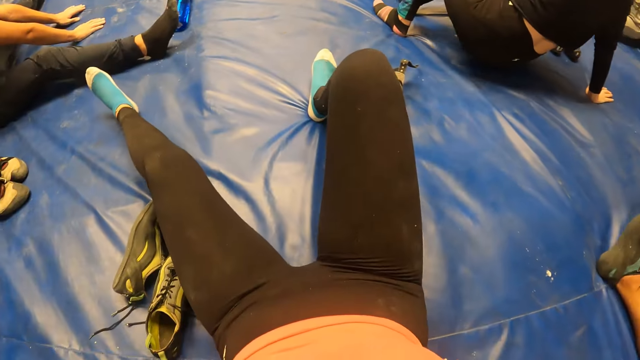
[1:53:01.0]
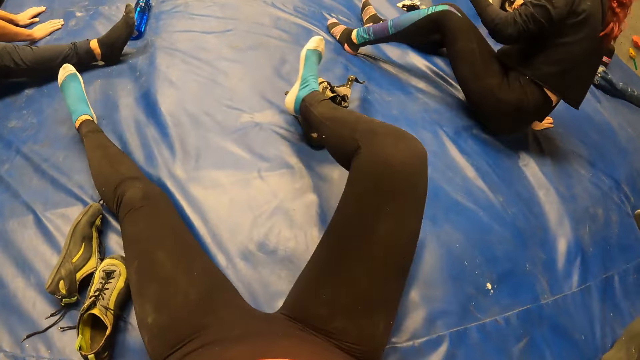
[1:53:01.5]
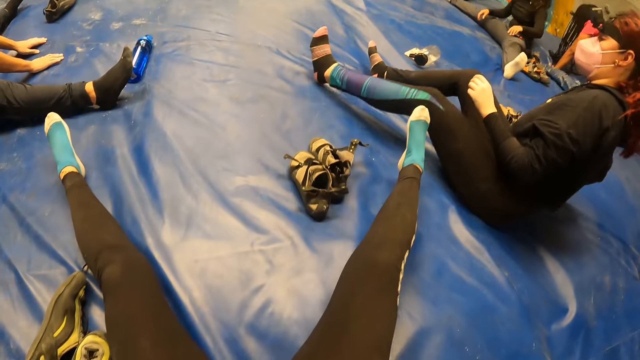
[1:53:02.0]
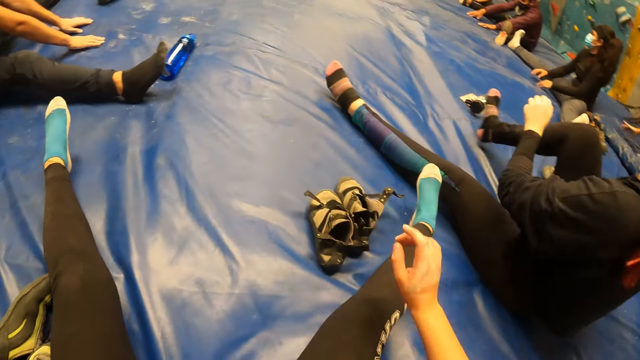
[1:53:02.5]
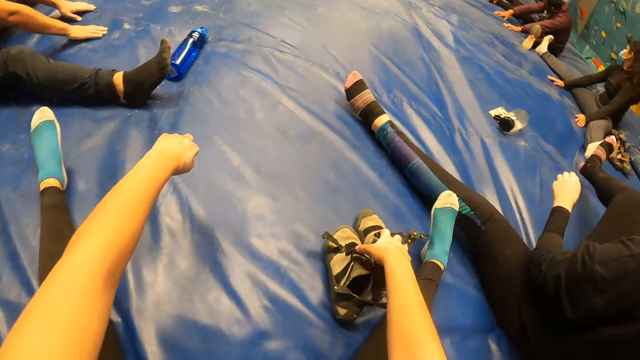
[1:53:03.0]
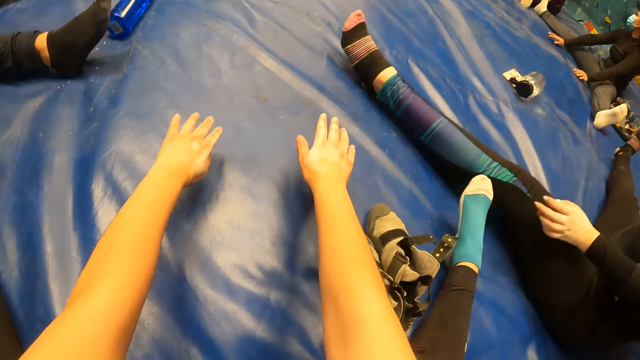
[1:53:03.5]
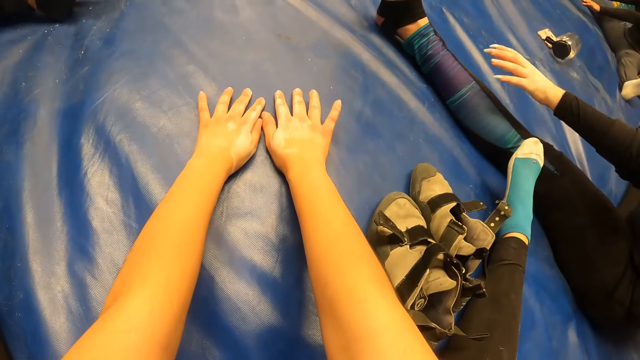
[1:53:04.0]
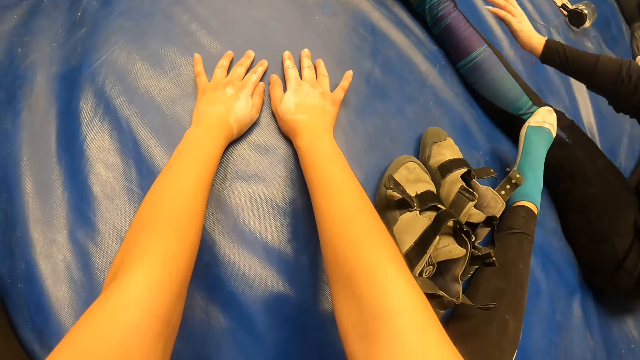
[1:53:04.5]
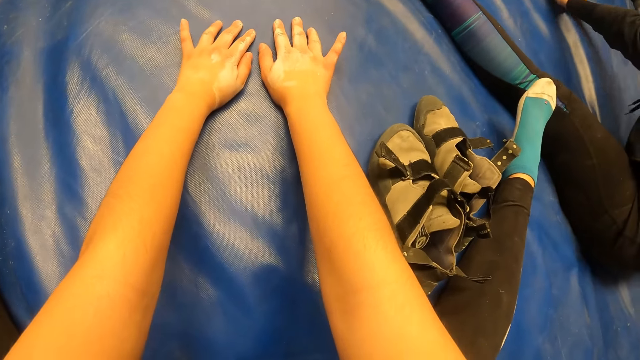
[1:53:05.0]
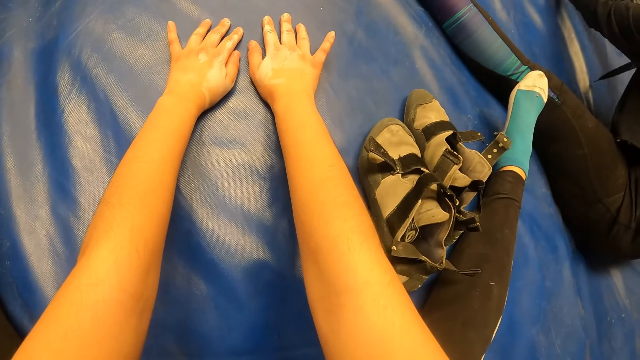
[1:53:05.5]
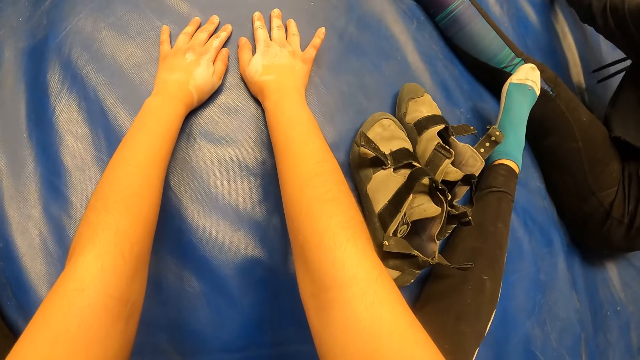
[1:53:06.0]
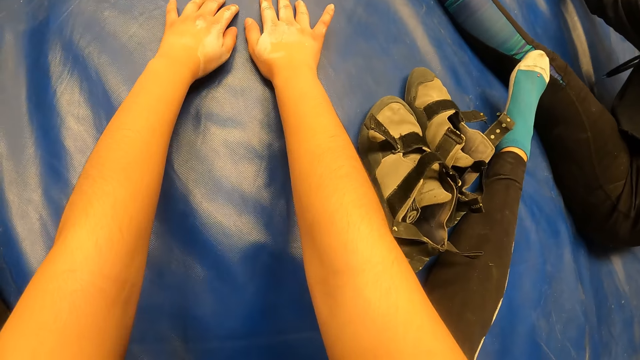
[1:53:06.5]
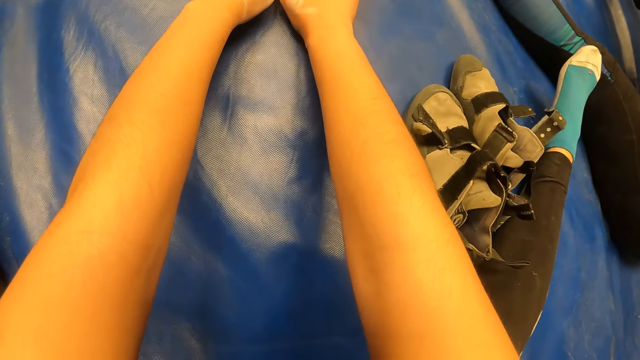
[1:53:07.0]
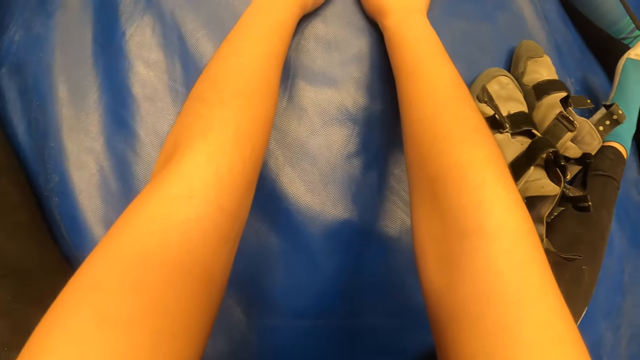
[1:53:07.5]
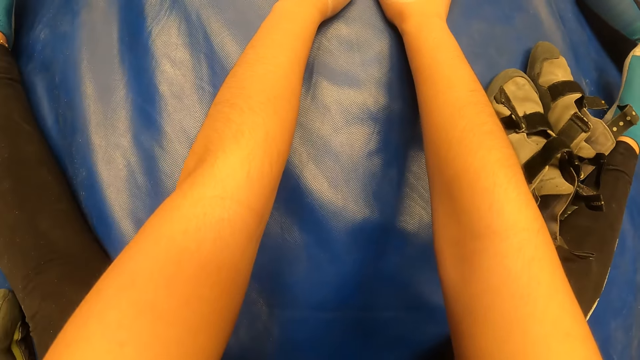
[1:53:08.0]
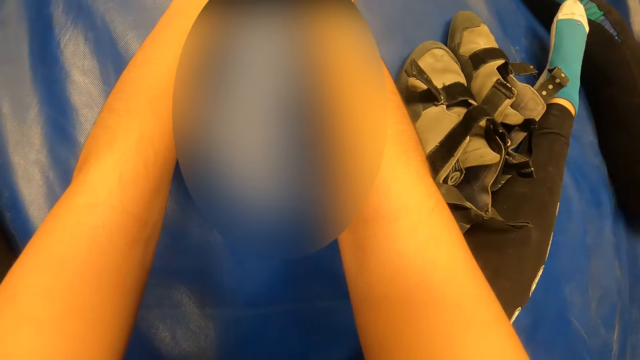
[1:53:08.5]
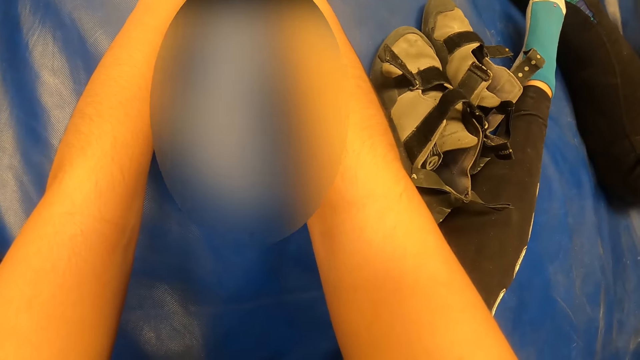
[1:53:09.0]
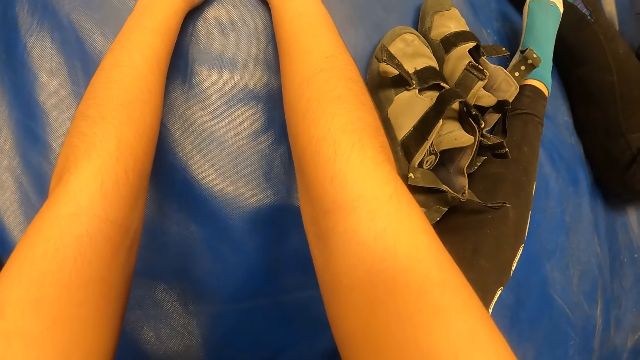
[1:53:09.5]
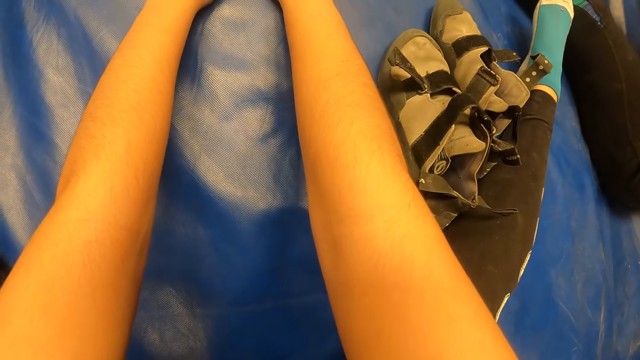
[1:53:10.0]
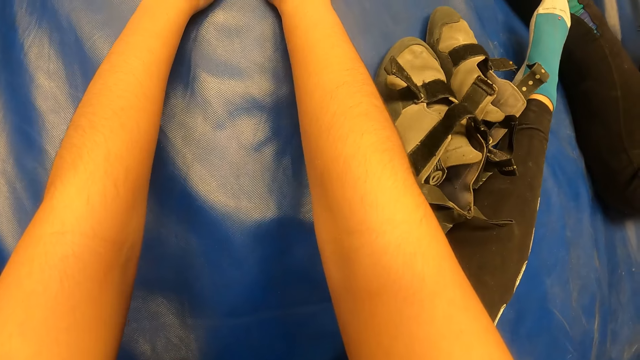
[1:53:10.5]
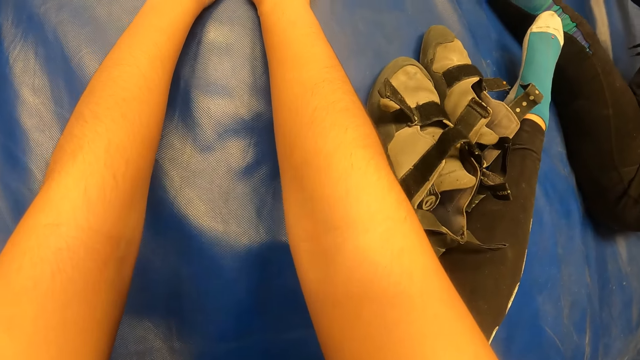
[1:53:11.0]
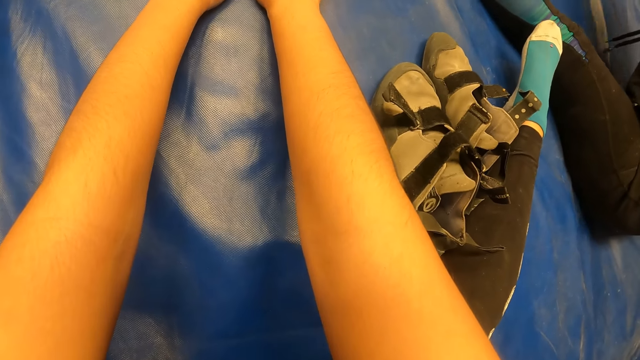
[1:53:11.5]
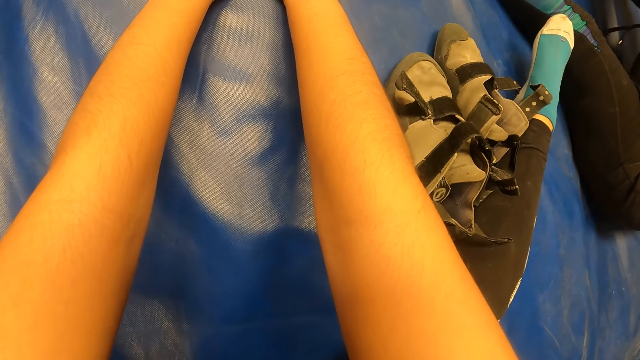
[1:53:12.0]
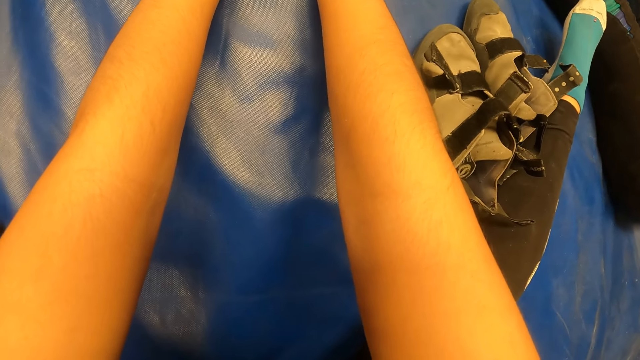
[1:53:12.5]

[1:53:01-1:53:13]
The camera wearer shifts backwards. She straightens the leg, looks around, and stretches her hands forward. The woman stretches her hands forward. The camera wearer looks around.

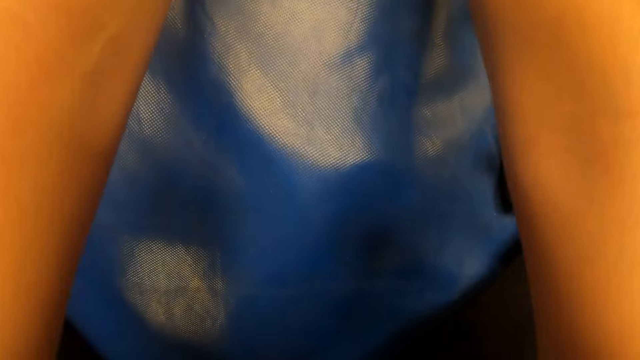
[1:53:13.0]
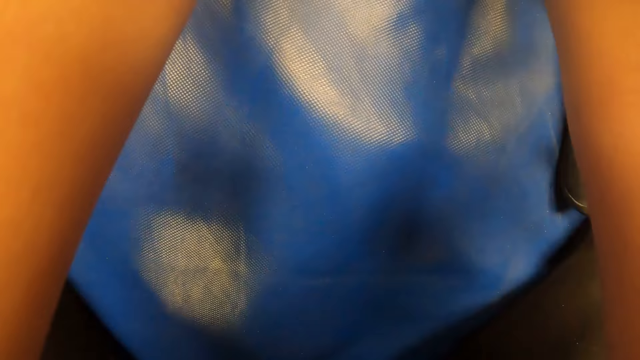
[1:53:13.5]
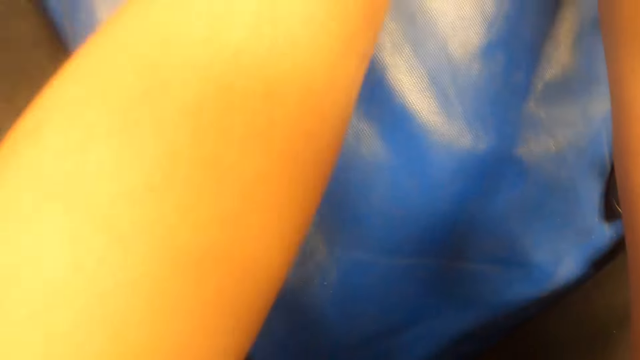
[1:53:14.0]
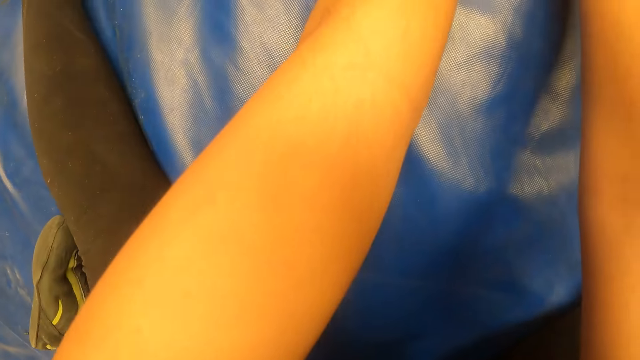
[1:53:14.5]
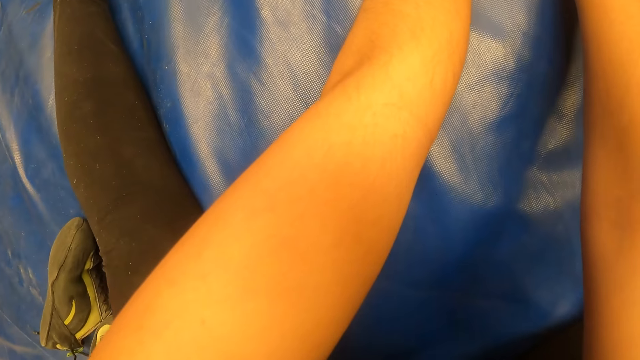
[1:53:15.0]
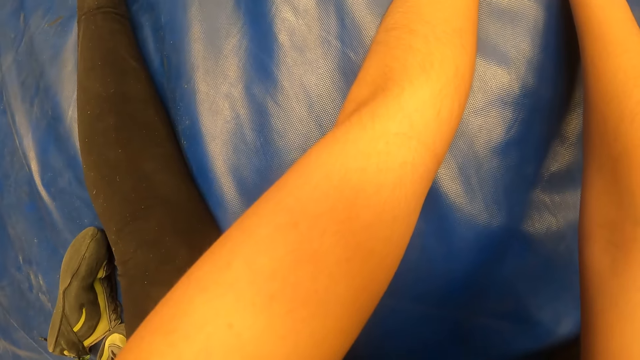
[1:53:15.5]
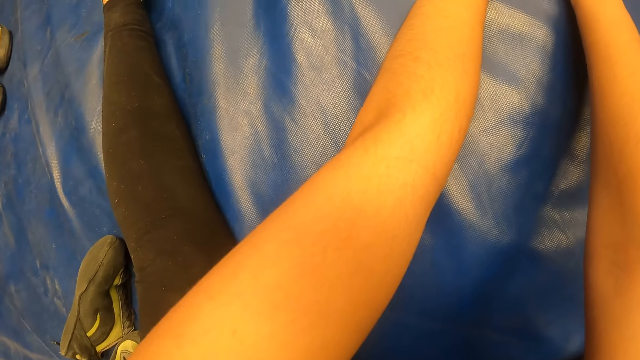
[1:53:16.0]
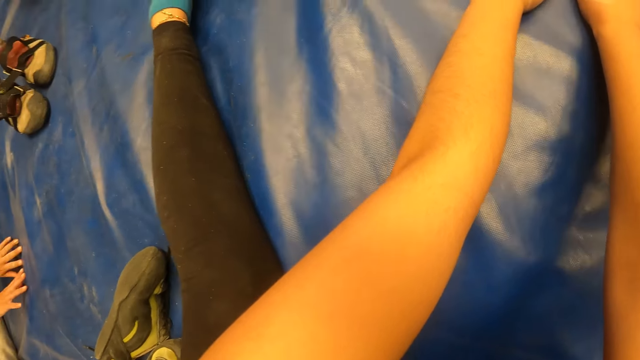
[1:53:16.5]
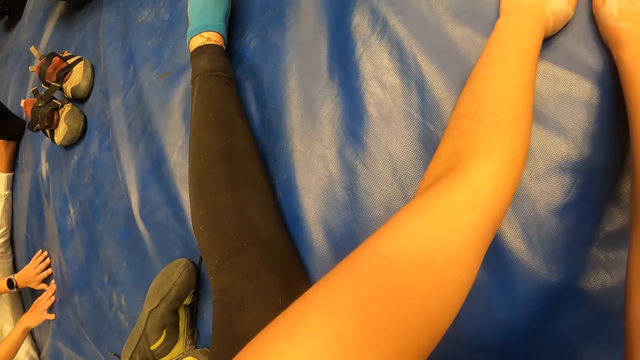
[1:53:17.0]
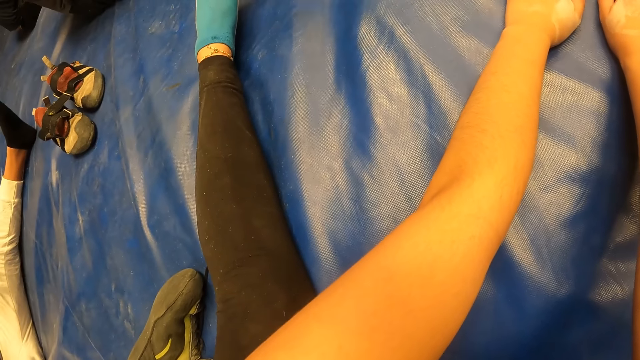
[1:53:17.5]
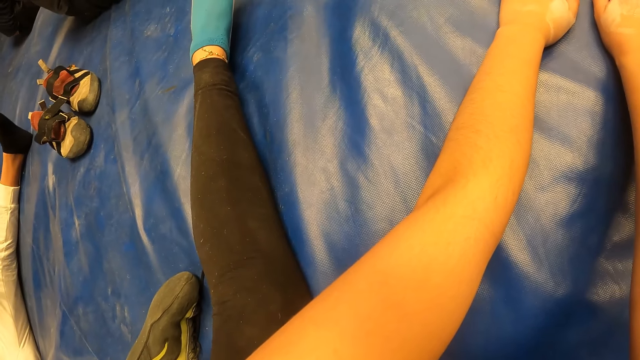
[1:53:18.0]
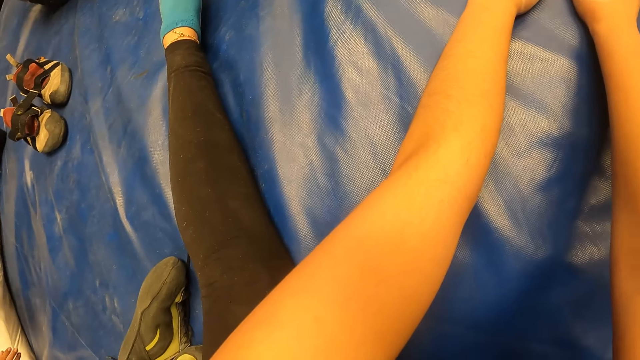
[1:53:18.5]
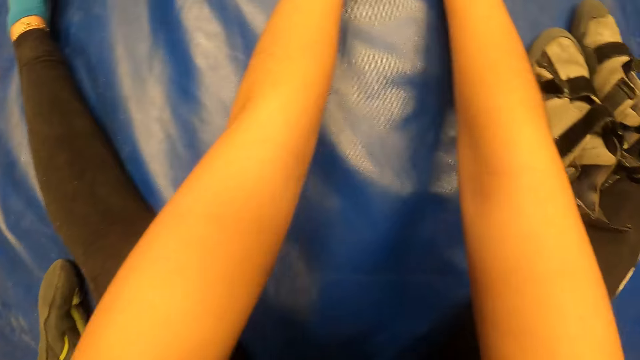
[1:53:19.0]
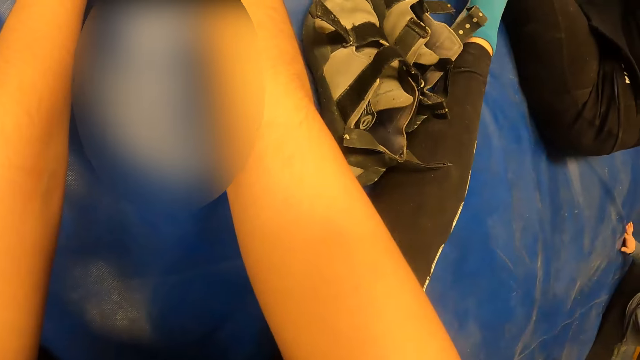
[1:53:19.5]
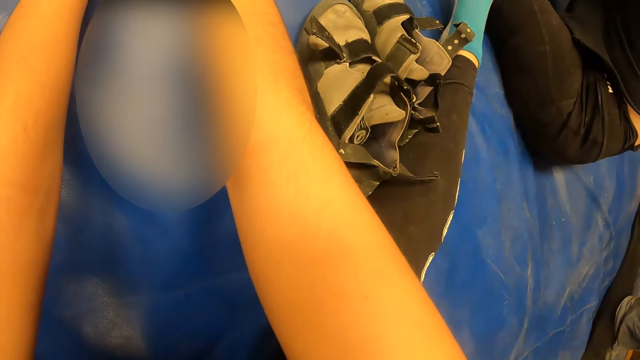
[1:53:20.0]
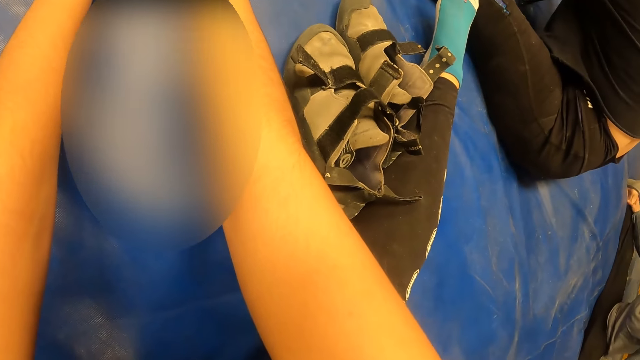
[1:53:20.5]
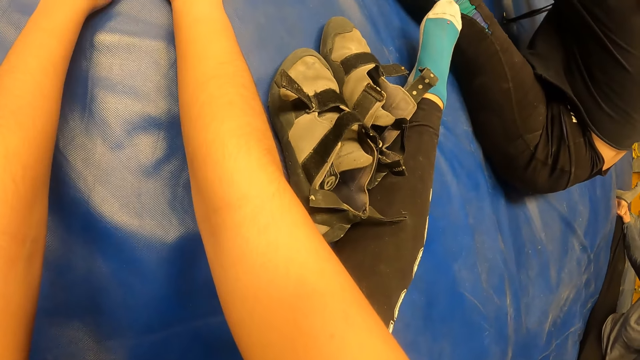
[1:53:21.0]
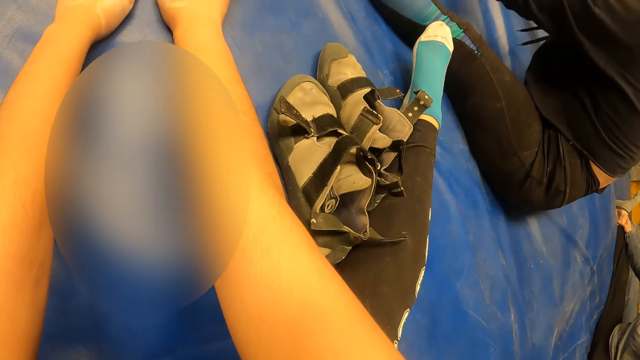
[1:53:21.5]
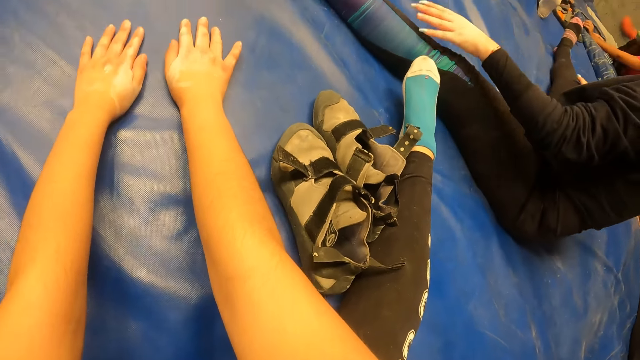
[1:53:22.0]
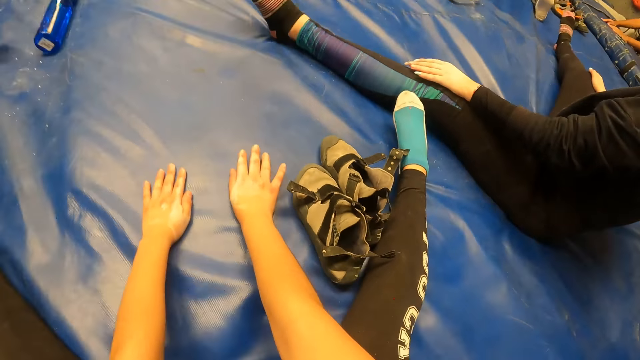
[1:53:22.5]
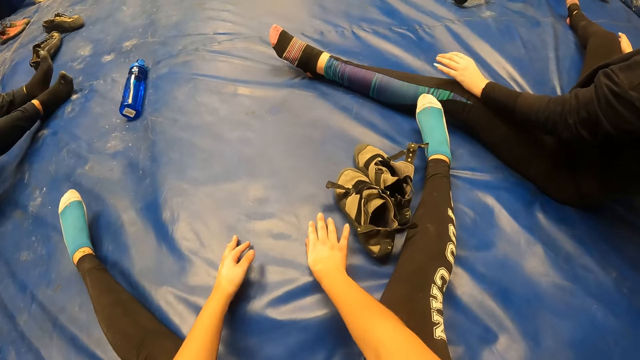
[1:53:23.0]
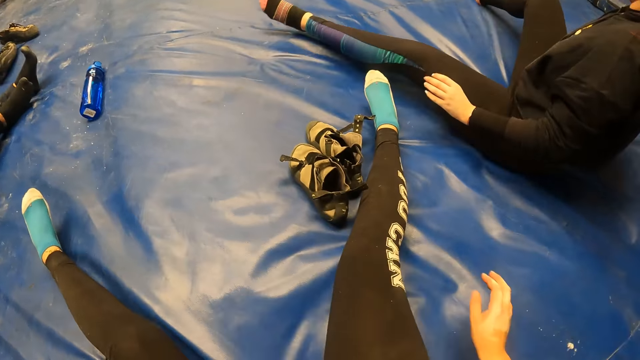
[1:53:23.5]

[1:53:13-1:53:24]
The woman leans backward. The camera wearer moves the hands. The woman moves the leg.
